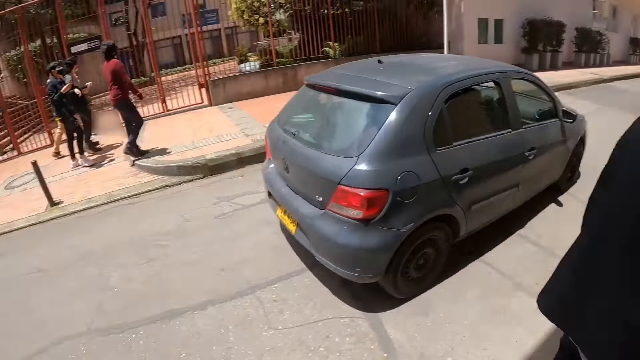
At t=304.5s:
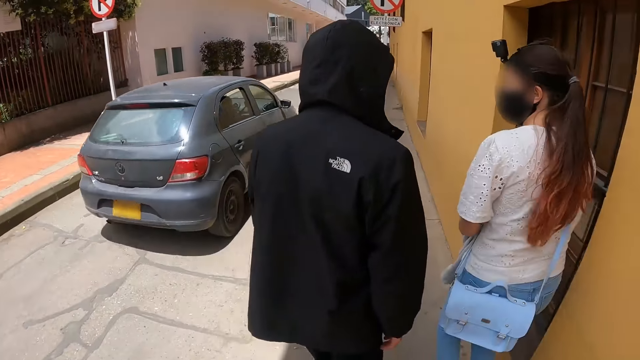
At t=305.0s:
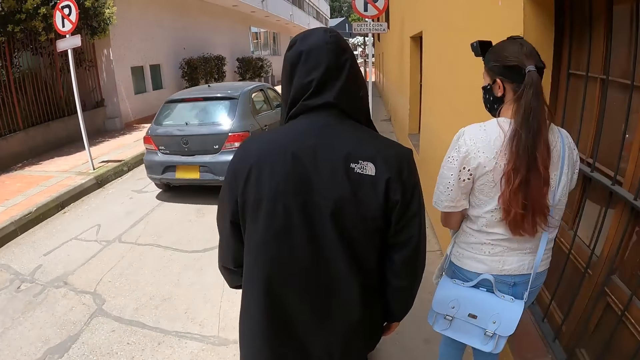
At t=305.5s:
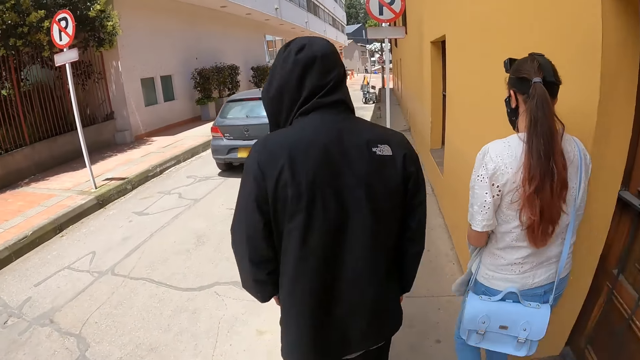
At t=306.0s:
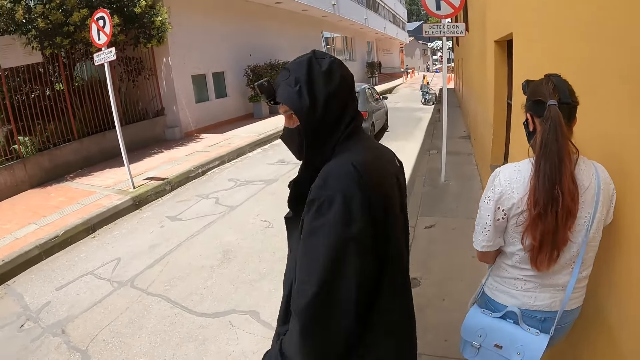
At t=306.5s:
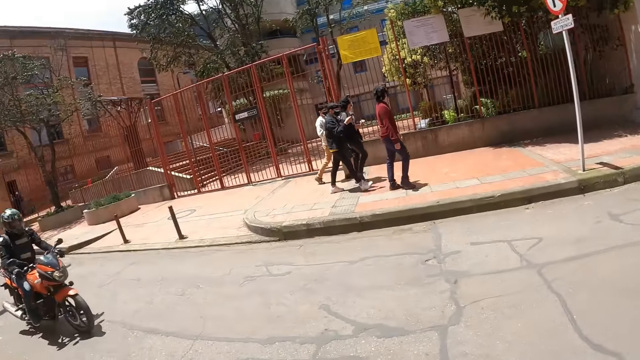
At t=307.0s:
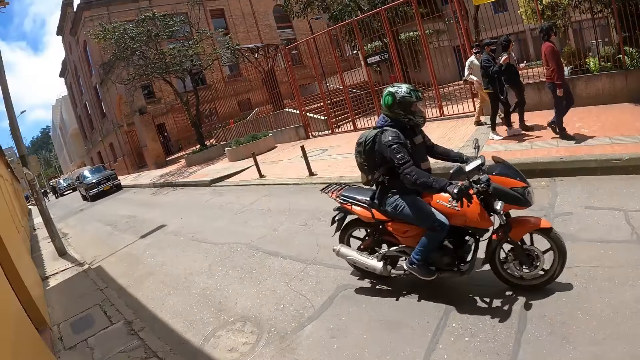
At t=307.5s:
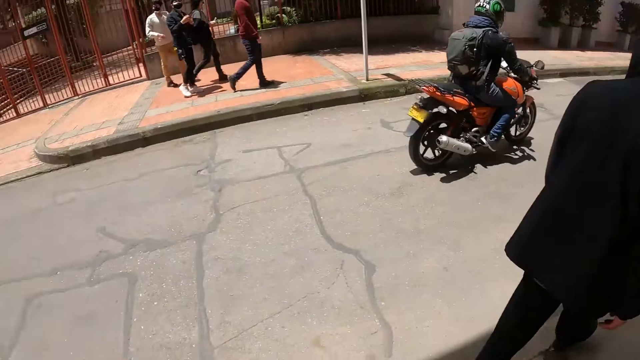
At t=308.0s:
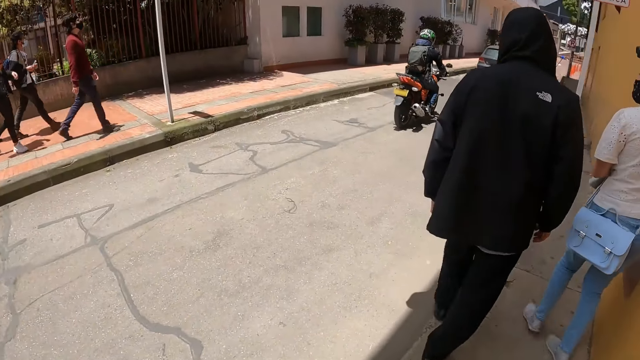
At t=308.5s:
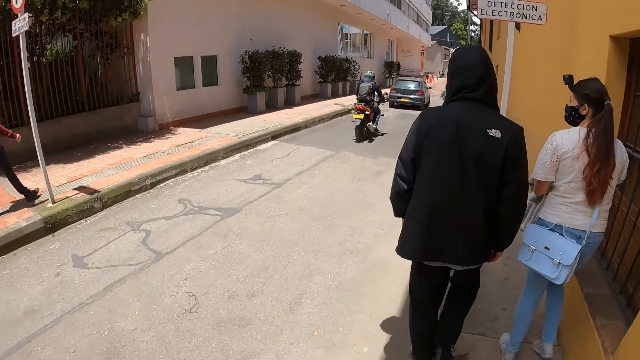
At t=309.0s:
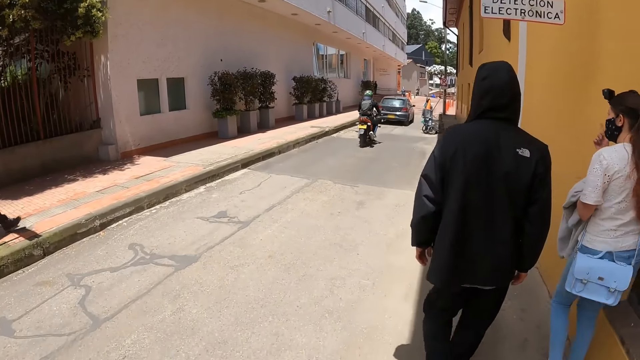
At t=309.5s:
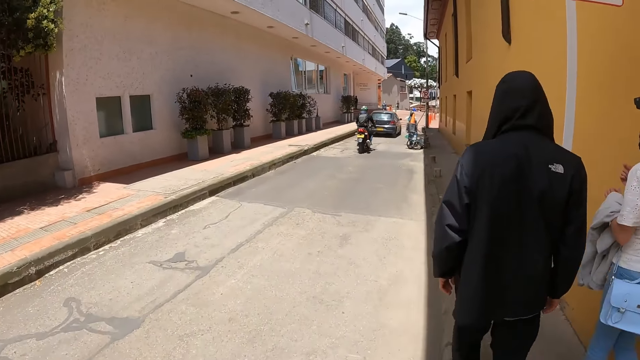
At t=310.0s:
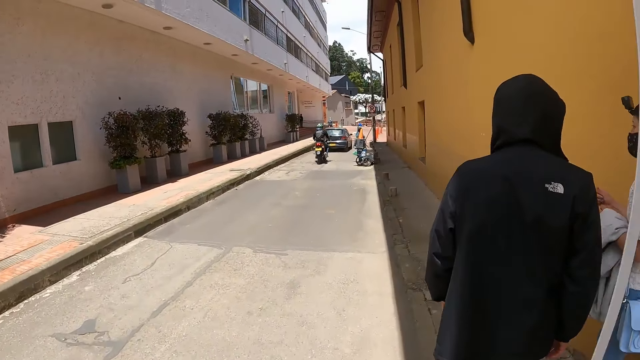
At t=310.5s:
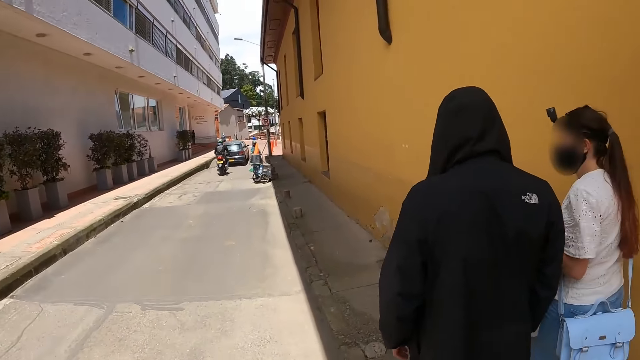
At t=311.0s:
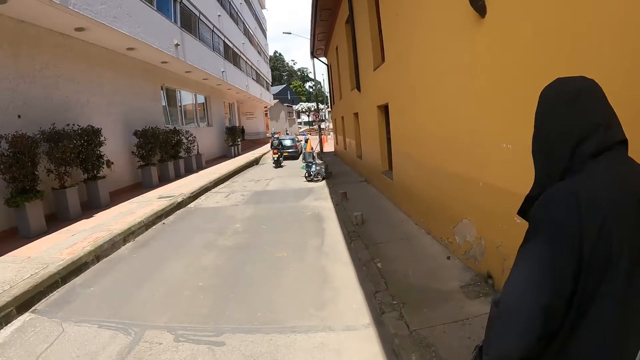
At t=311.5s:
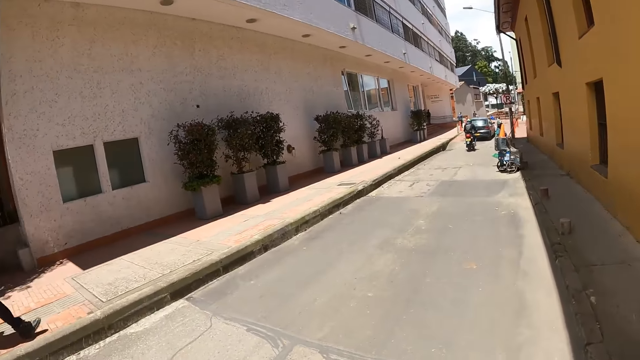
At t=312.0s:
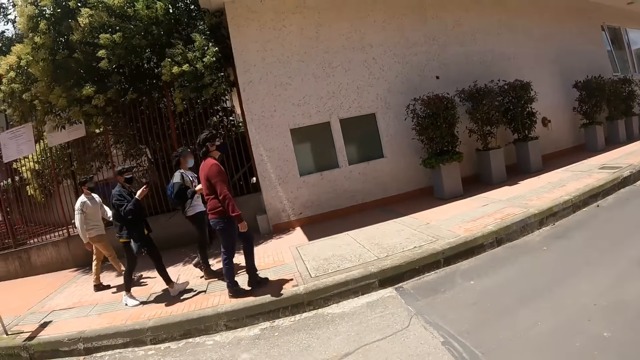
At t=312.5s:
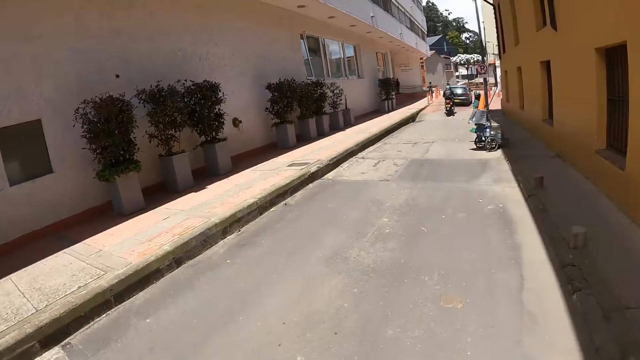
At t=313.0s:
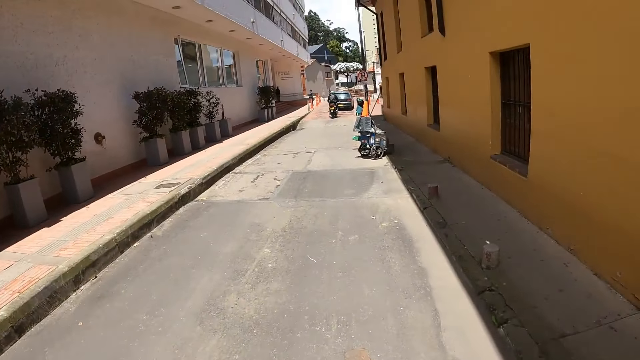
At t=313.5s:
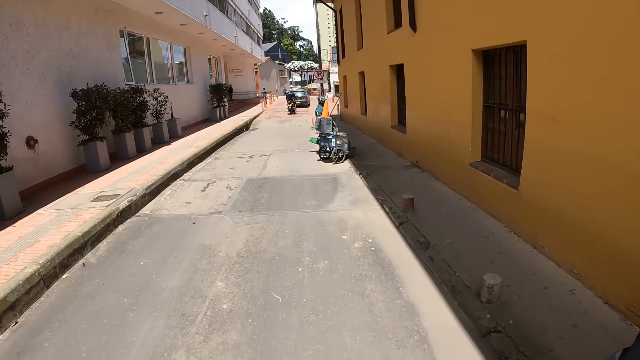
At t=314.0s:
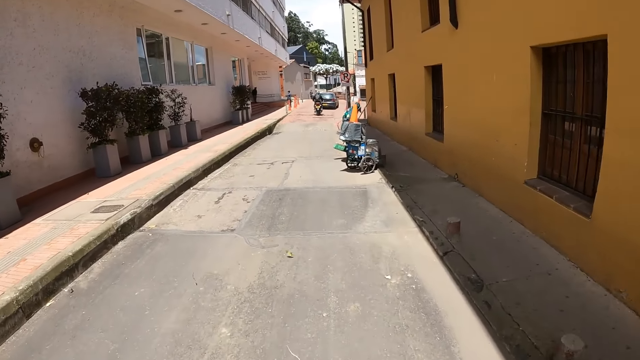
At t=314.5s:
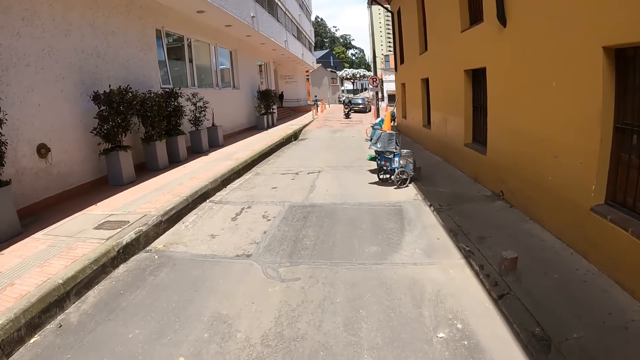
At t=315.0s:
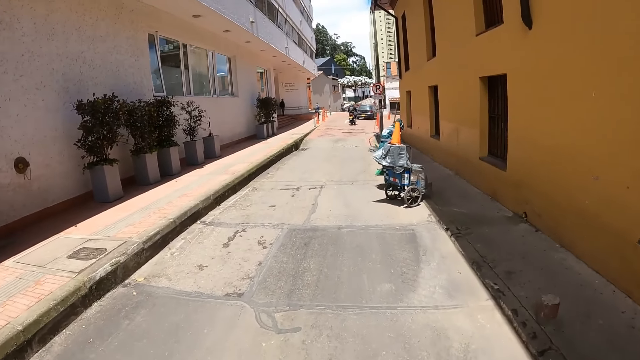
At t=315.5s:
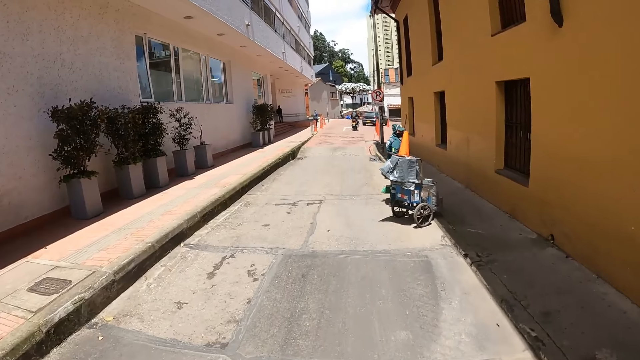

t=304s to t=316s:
The camera wearer turns around. They look around.

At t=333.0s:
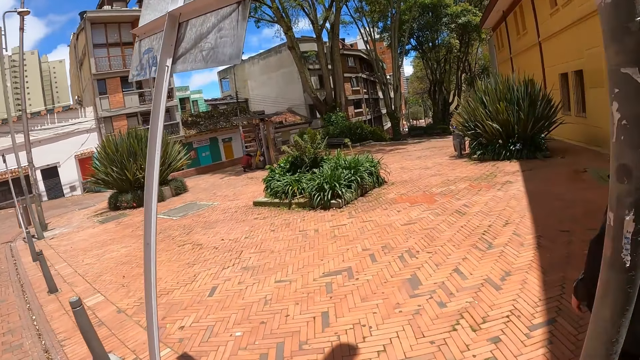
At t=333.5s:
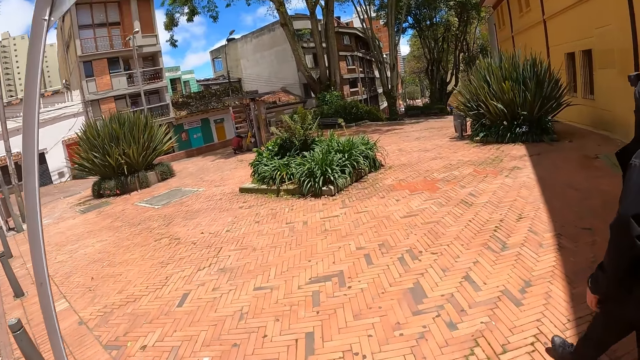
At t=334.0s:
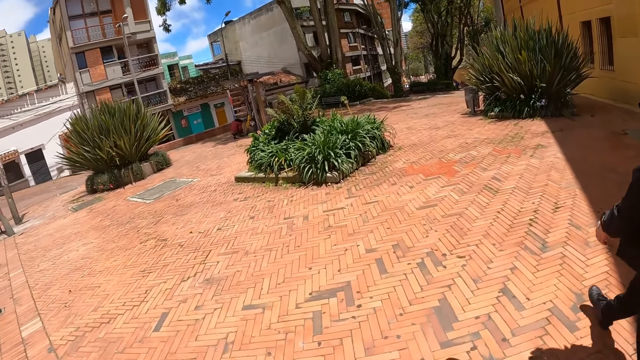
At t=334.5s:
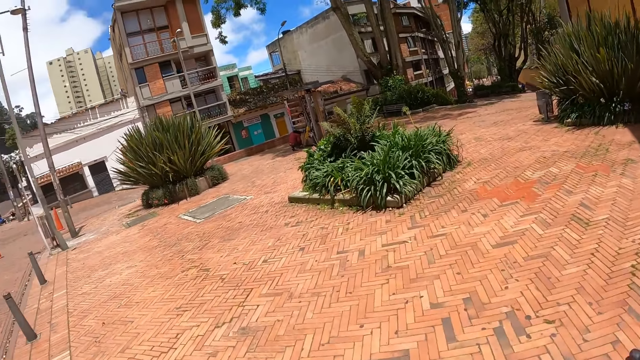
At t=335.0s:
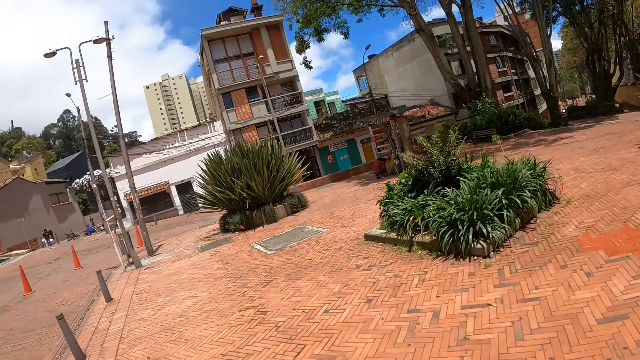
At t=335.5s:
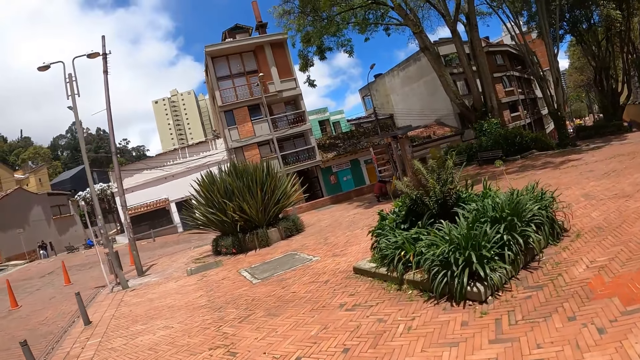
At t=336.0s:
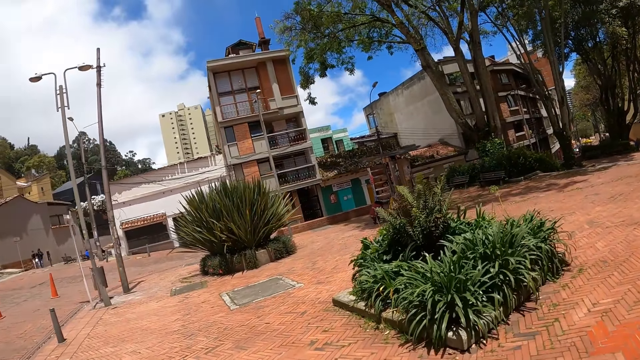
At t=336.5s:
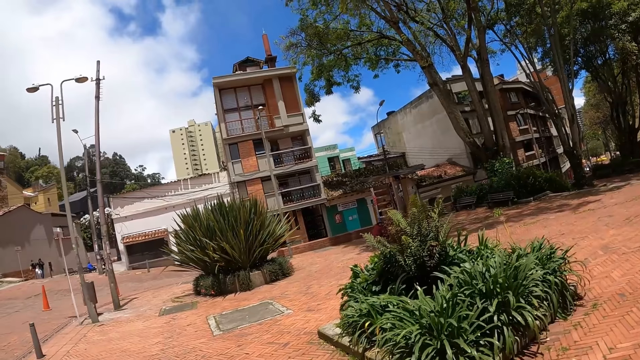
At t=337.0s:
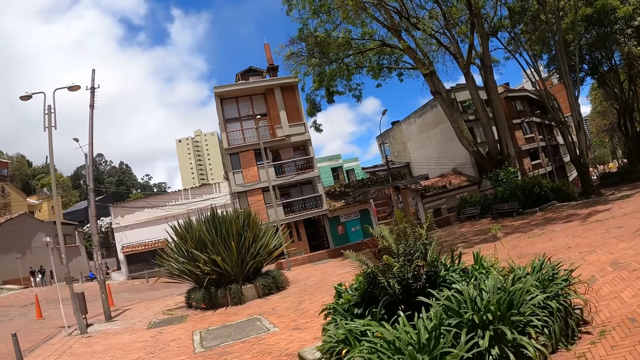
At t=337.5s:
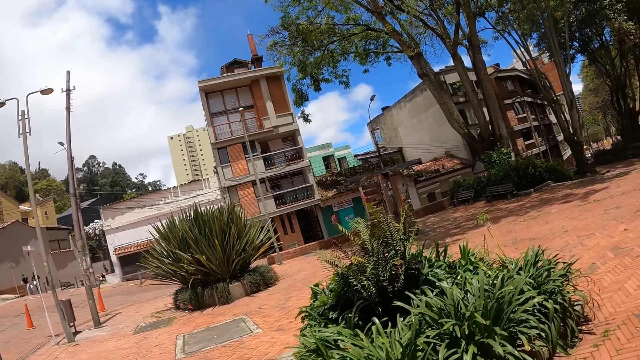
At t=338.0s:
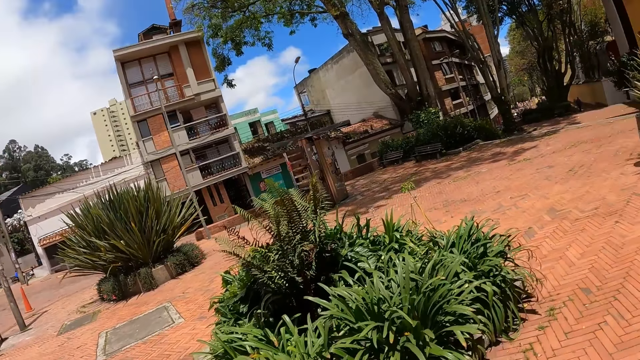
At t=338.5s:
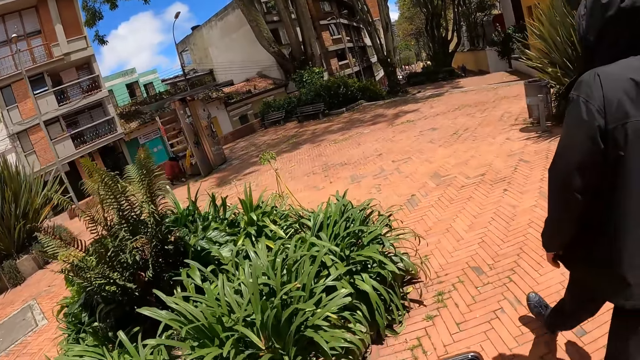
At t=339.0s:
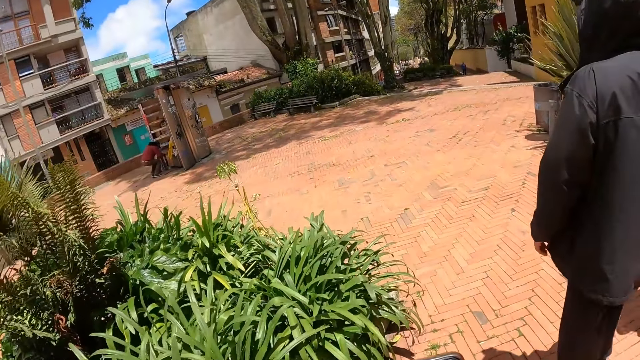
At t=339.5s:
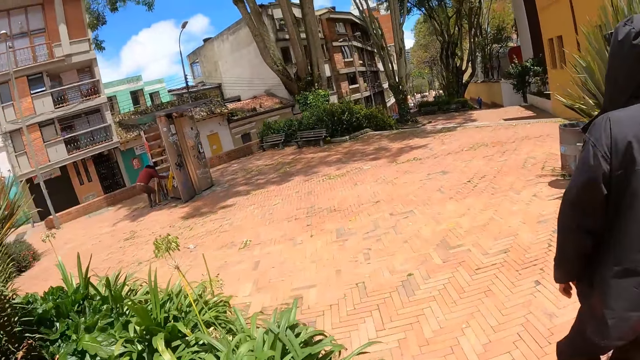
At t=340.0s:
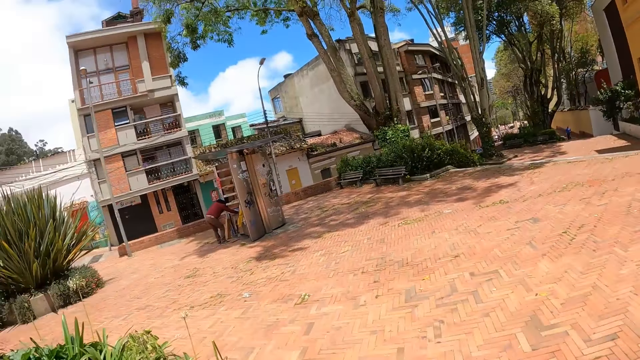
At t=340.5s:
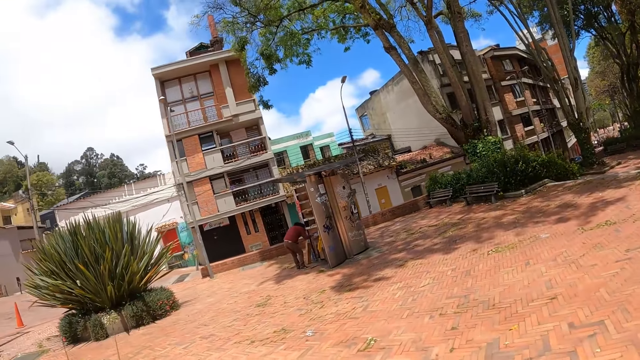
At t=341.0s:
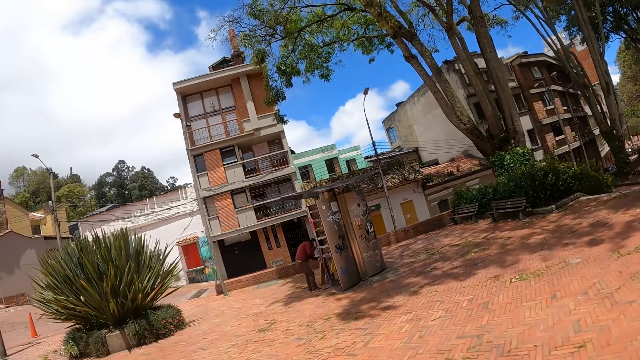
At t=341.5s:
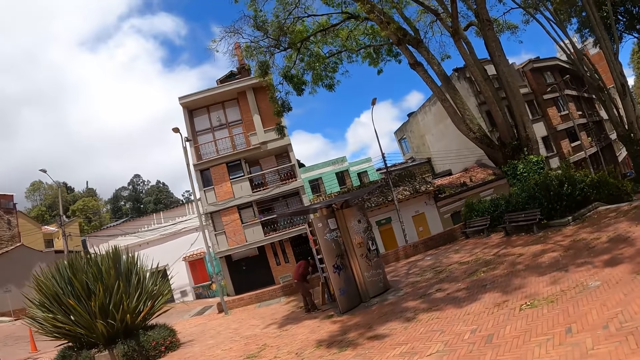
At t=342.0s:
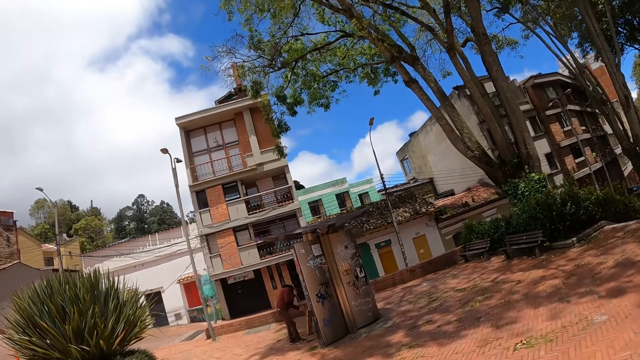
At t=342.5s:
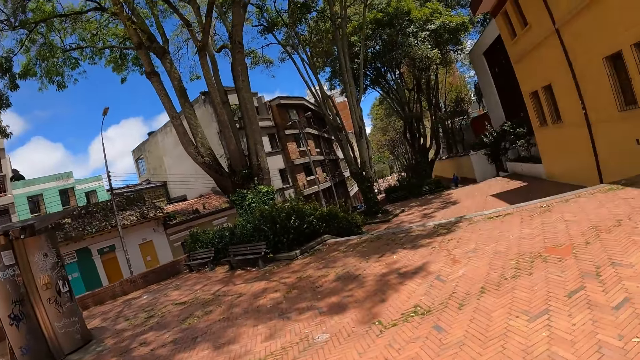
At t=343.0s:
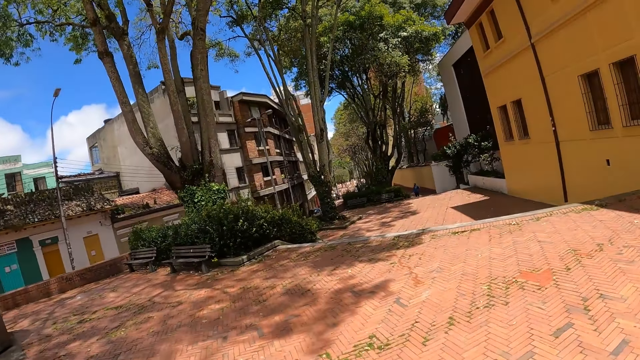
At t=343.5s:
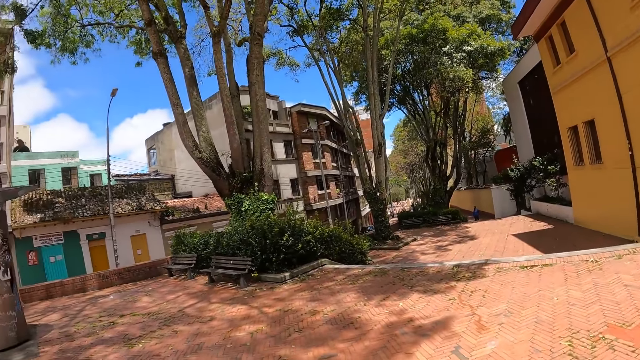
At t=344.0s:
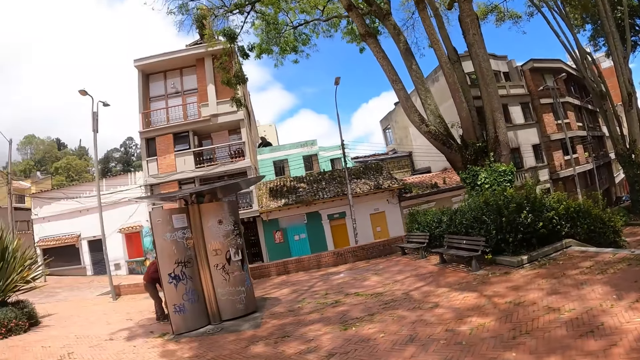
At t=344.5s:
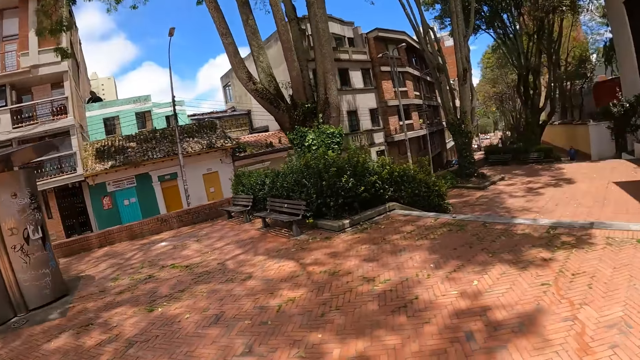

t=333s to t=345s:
The camera wearer looks up. They look up again. They look around.
